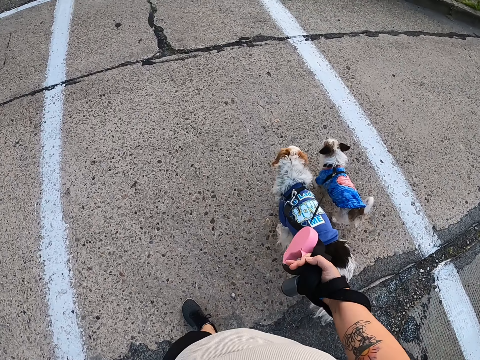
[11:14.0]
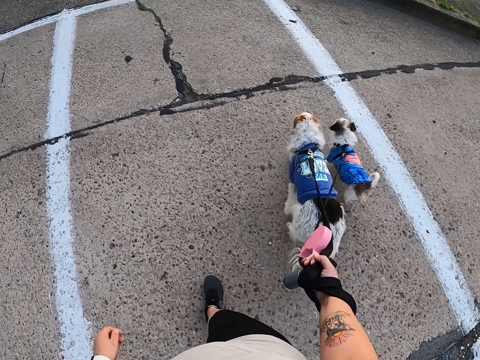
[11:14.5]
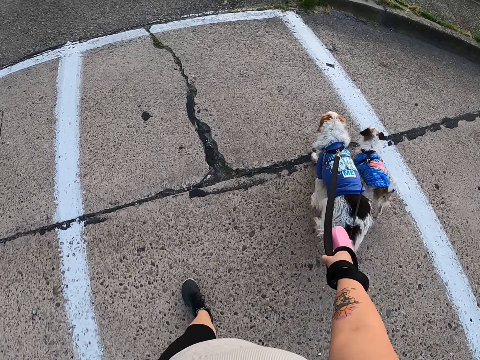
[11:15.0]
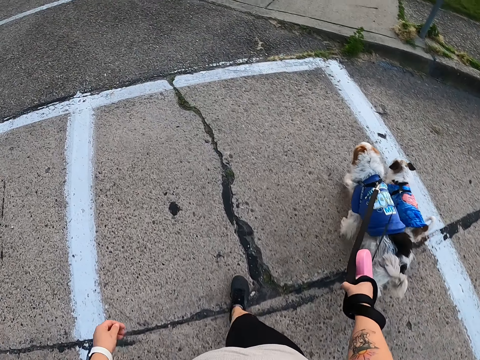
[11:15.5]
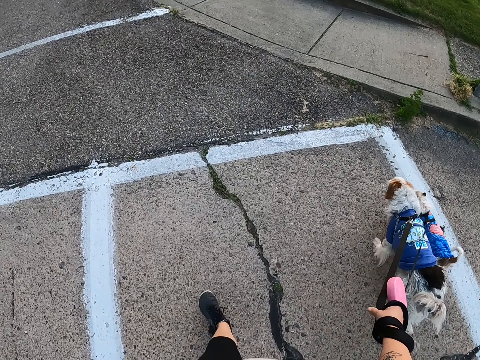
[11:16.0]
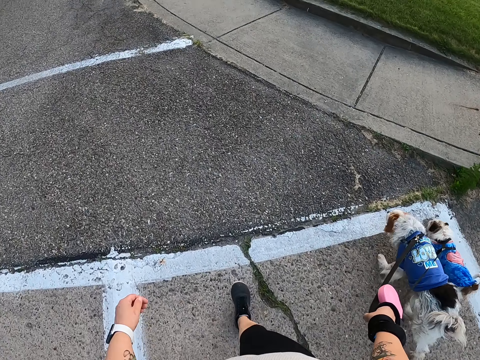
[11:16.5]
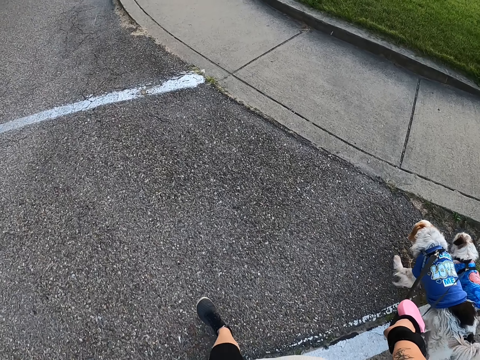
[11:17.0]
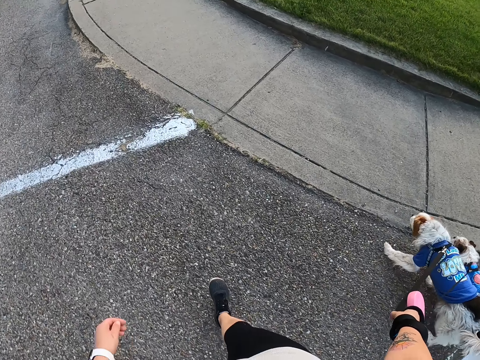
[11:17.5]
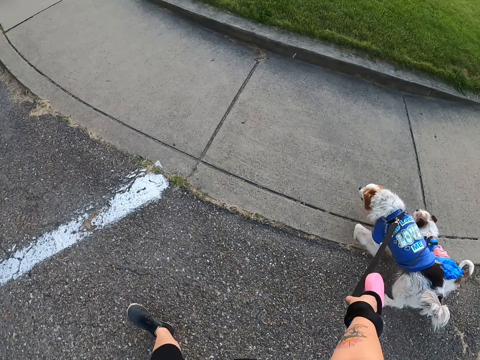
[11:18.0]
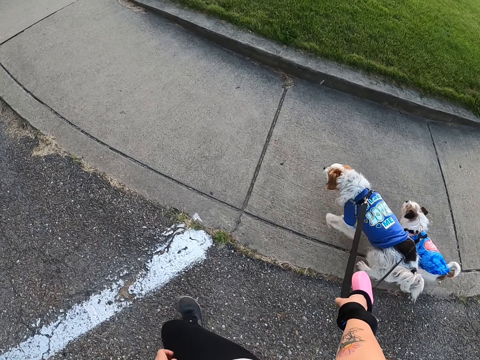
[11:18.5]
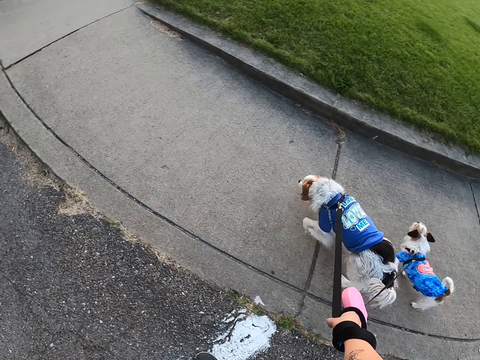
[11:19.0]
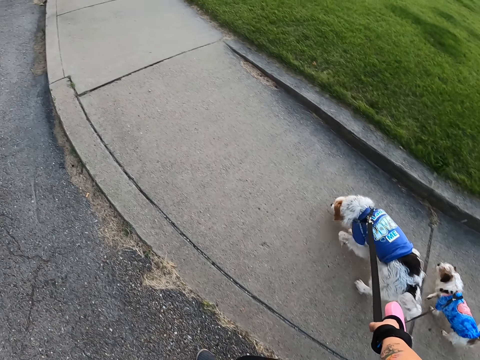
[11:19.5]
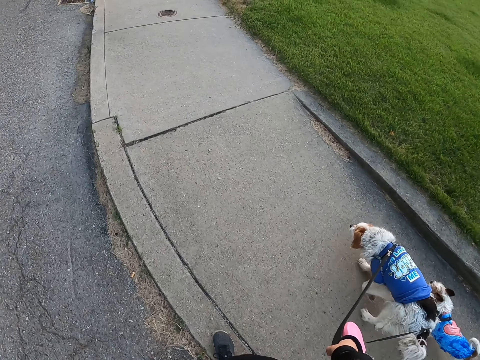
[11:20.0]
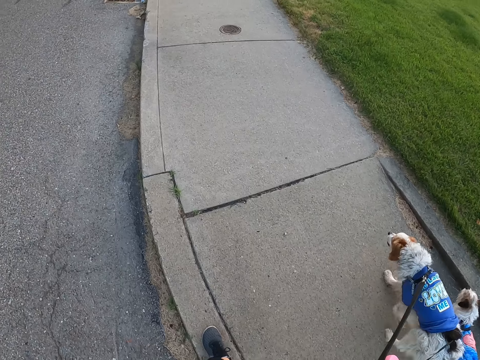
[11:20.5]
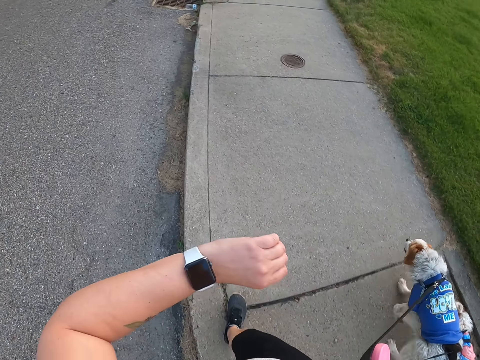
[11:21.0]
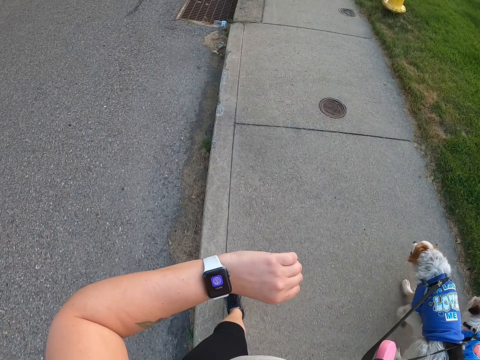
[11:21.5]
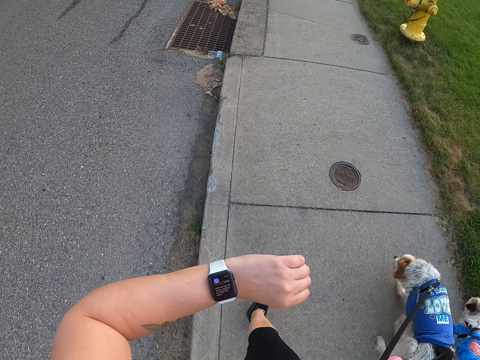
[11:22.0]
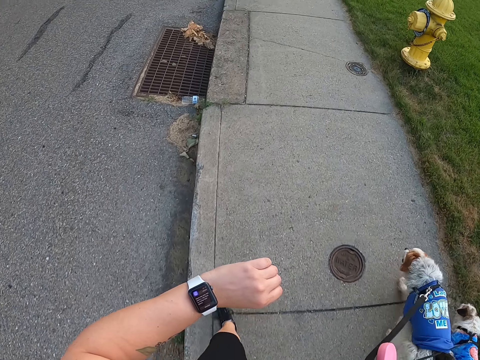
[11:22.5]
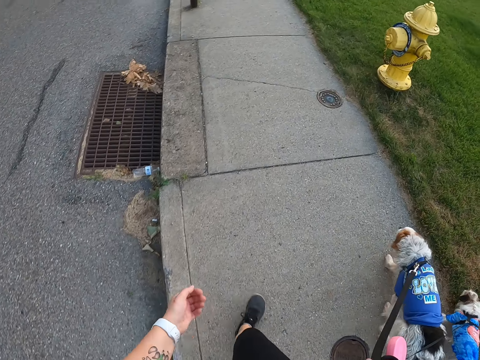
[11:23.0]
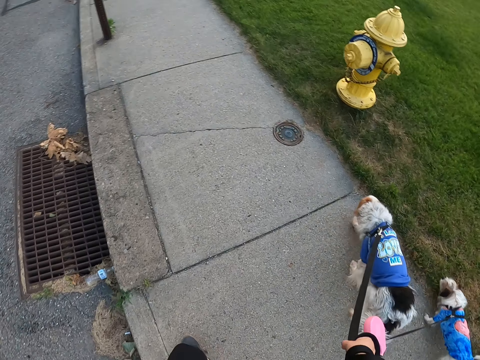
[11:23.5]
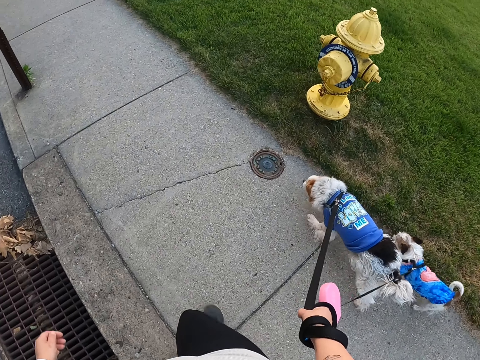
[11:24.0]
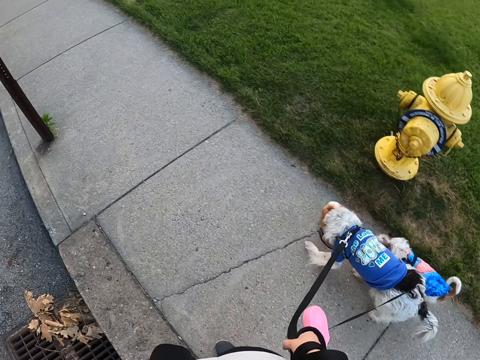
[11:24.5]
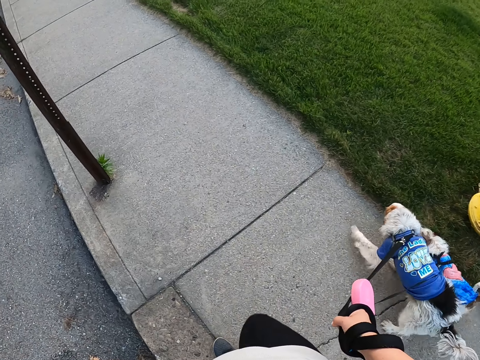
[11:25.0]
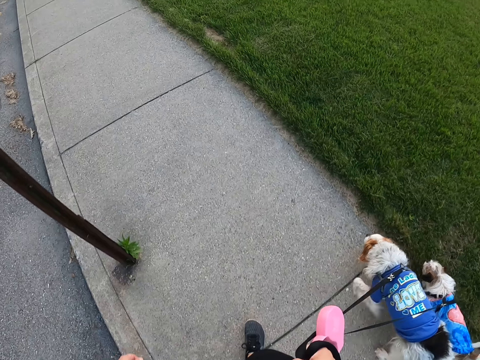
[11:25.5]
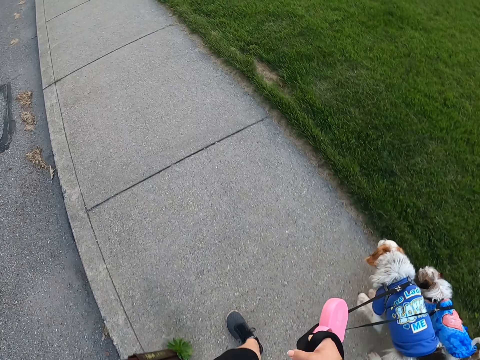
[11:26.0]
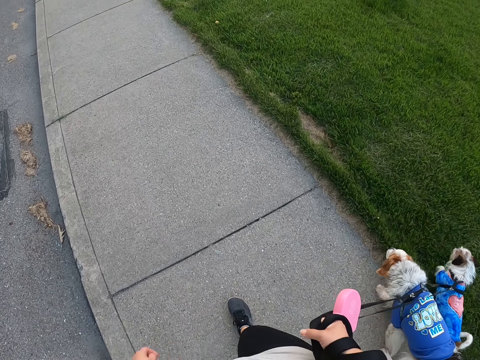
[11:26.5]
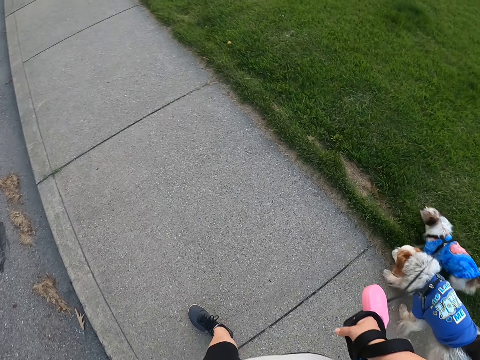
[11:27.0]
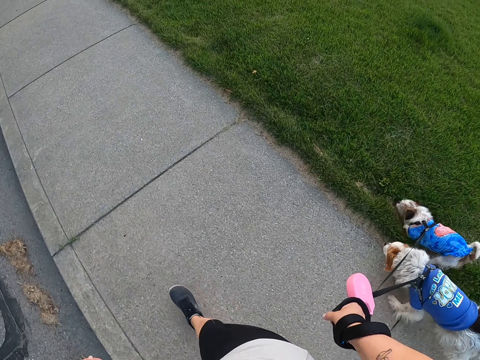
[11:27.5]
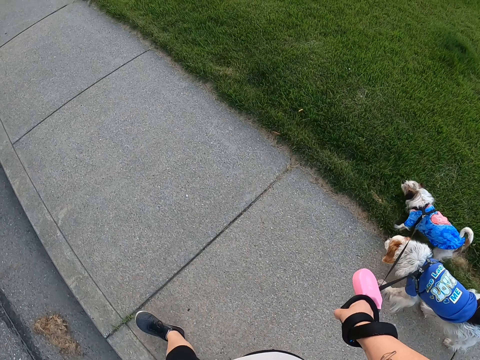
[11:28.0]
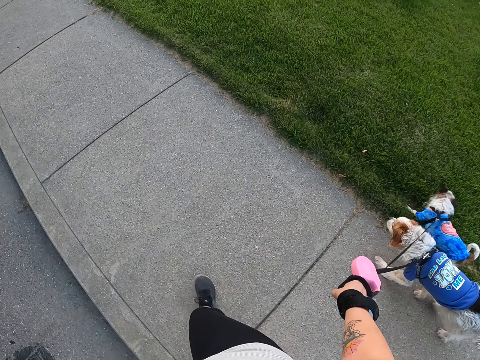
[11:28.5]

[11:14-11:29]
The camera wearer walks the dogs on the road. They walk toward the path. They walk the dogs on the path. They look at the watch. They walk the dogs on the path.

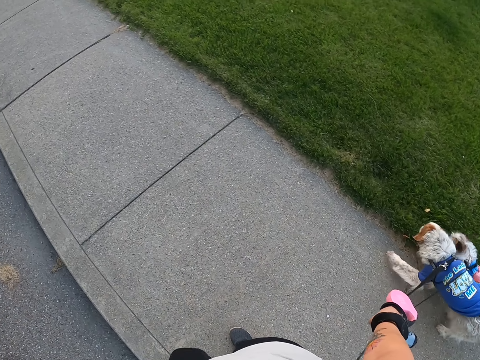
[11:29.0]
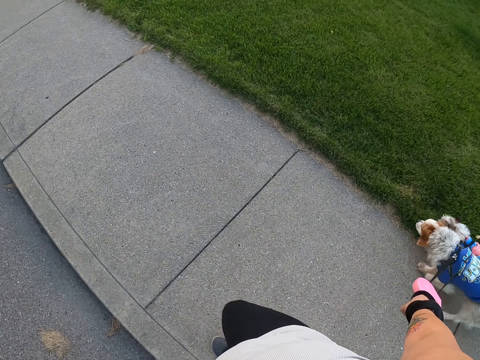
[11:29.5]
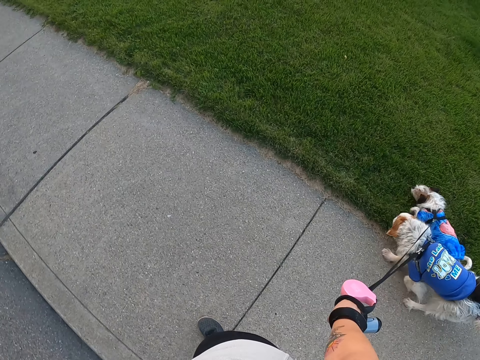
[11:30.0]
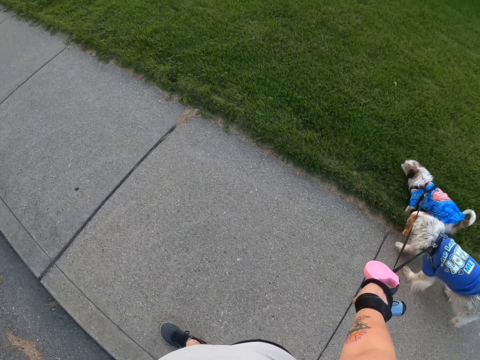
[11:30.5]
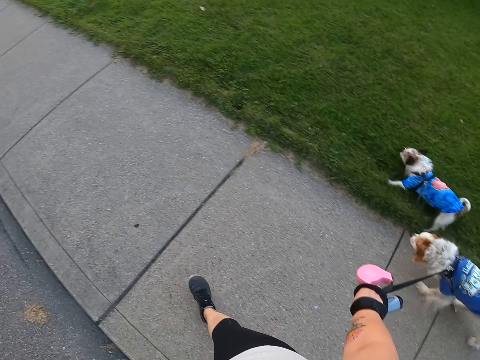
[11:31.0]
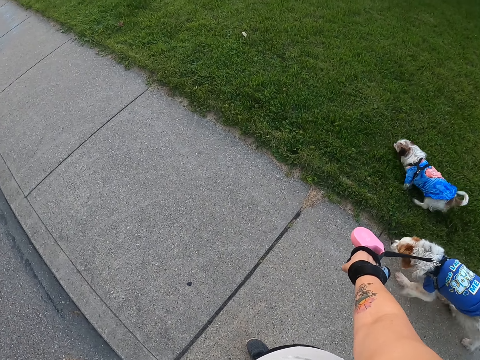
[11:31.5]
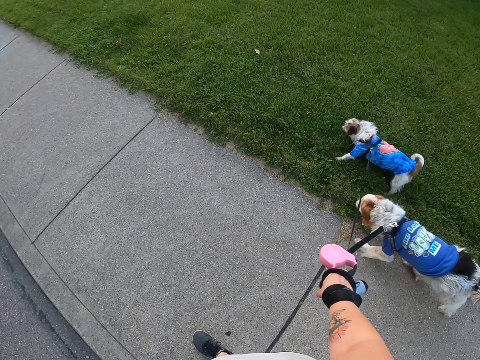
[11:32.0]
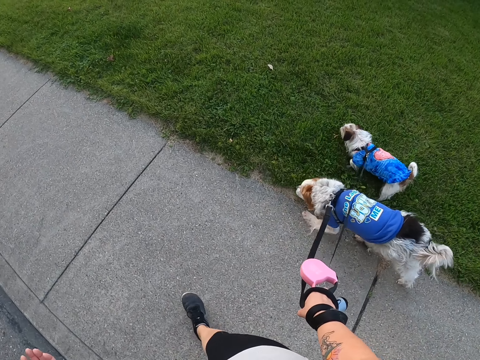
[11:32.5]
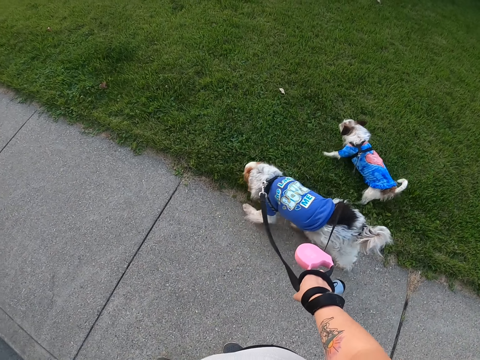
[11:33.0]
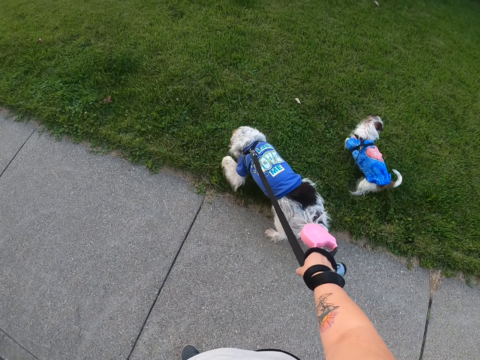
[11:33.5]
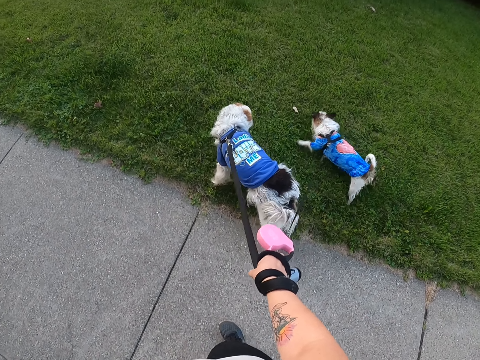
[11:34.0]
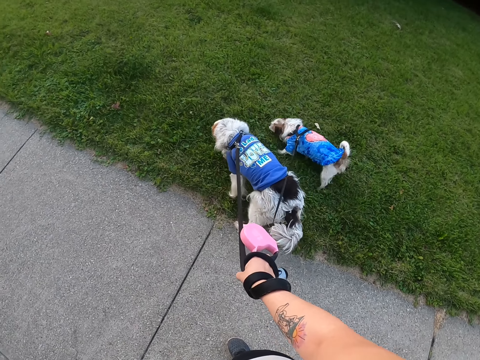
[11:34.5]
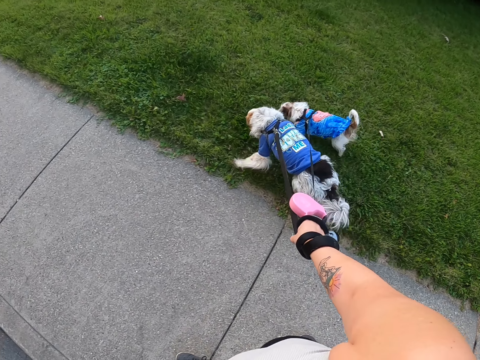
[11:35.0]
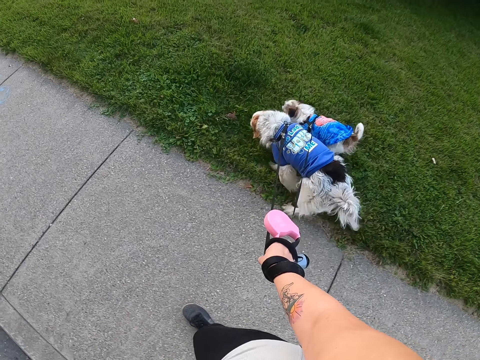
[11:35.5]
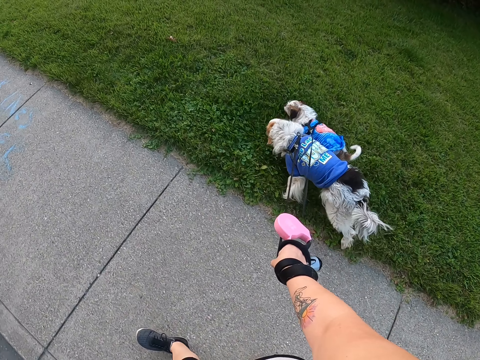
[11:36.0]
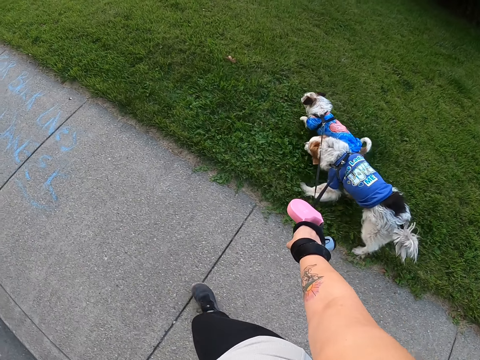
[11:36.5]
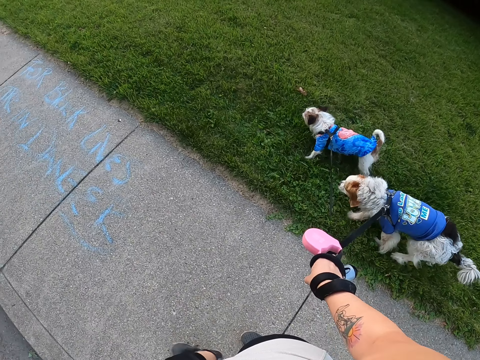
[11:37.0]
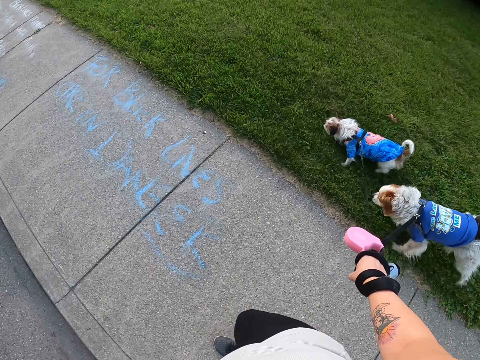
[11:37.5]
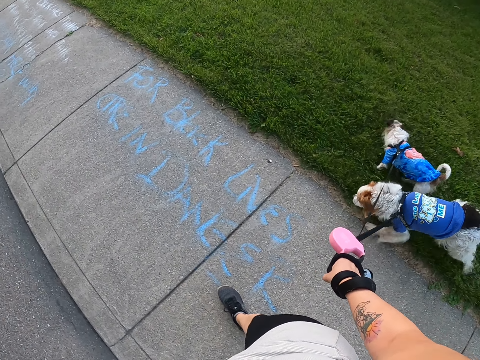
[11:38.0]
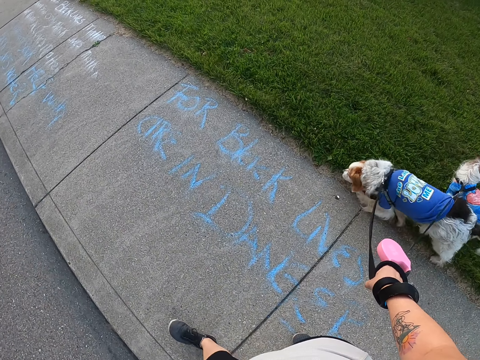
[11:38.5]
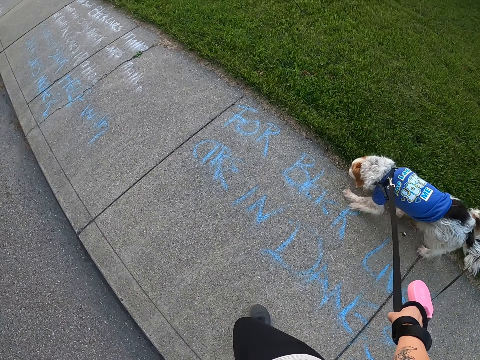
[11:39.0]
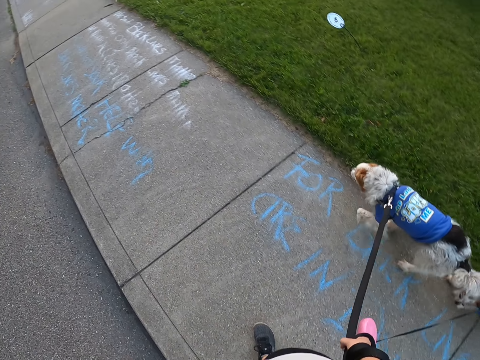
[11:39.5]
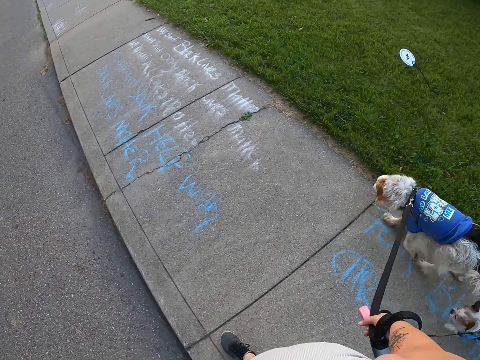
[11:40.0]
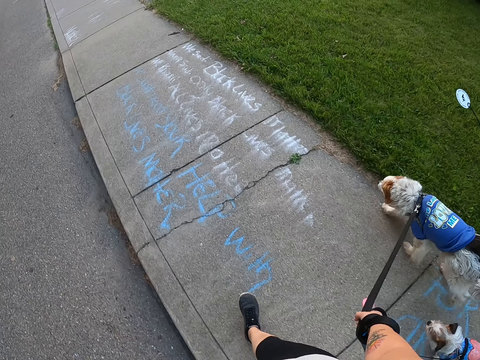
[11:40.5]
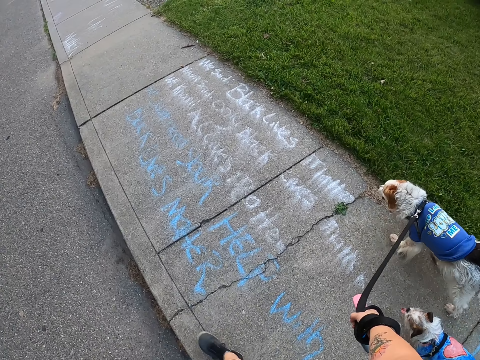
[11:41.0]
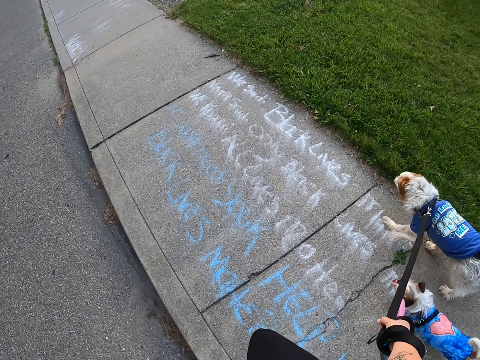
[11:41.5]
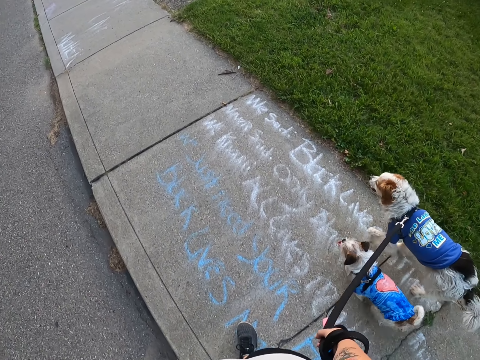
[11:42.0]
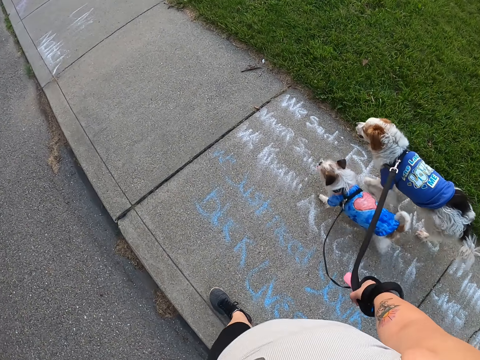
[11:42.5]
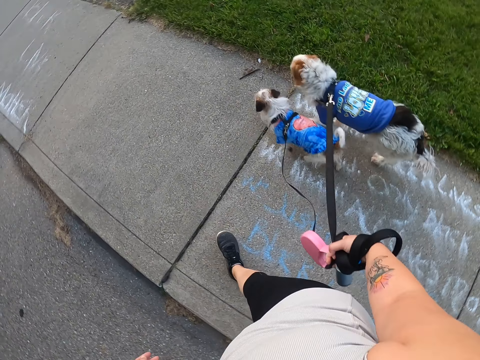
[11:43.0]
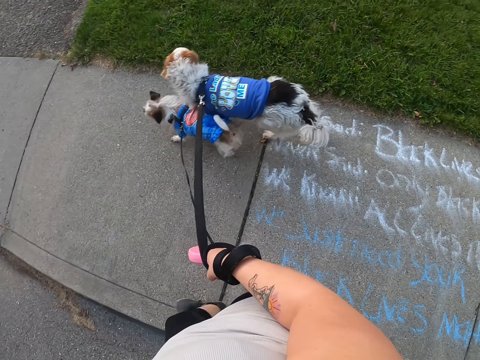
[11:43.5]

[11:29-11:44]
The camera wearer stands on the path. They walk the dogs on the path.
